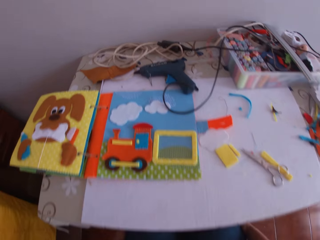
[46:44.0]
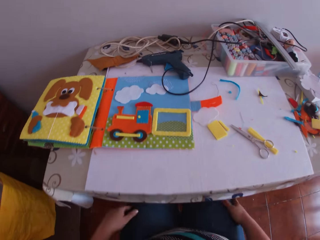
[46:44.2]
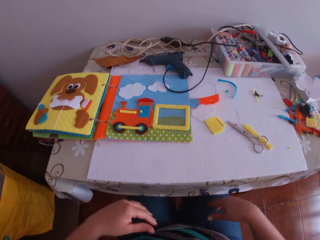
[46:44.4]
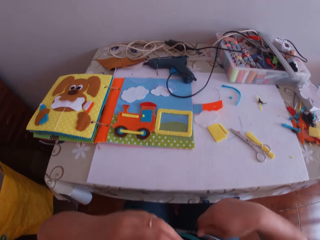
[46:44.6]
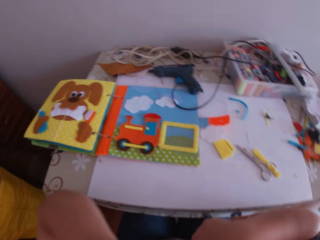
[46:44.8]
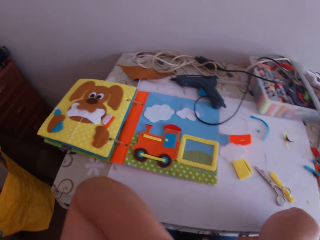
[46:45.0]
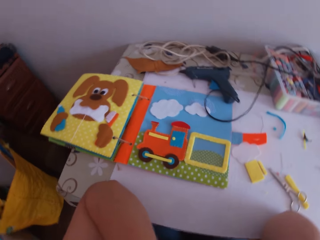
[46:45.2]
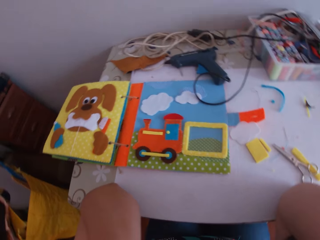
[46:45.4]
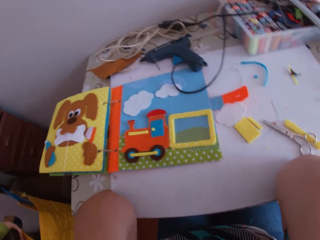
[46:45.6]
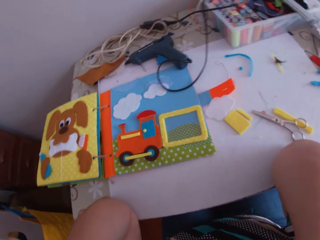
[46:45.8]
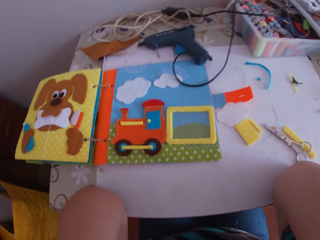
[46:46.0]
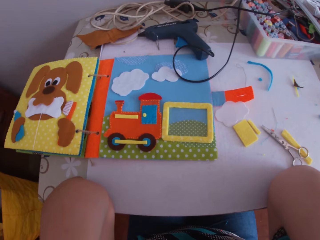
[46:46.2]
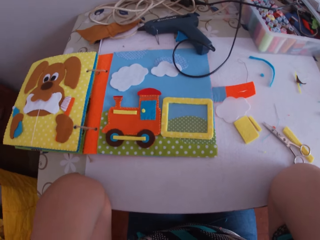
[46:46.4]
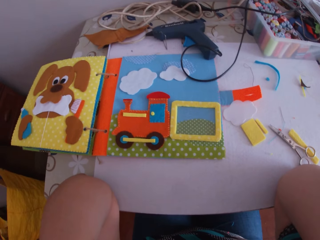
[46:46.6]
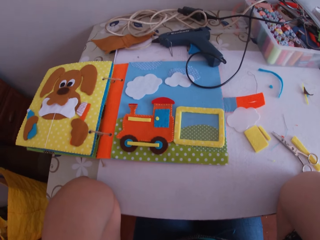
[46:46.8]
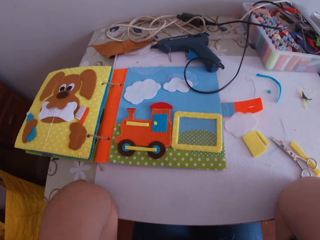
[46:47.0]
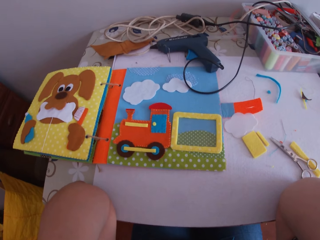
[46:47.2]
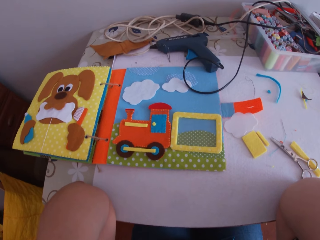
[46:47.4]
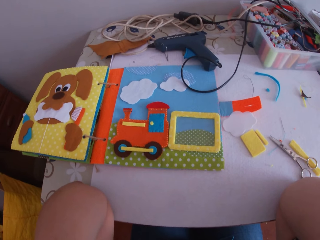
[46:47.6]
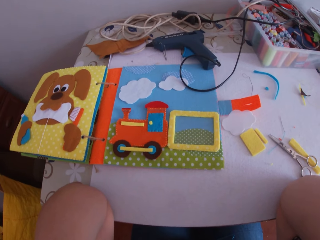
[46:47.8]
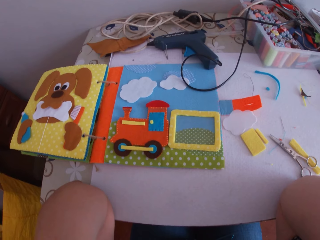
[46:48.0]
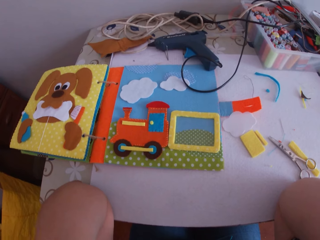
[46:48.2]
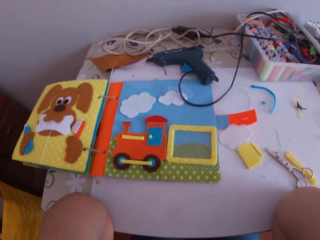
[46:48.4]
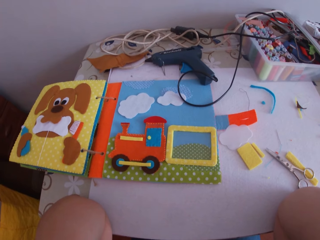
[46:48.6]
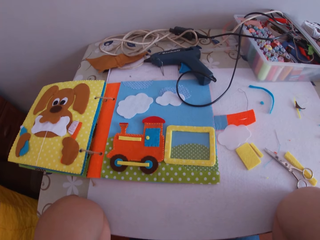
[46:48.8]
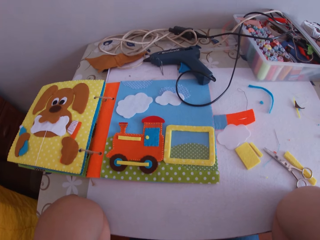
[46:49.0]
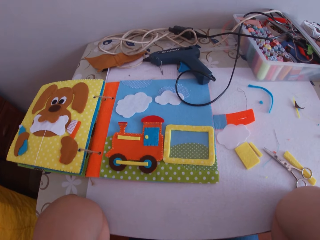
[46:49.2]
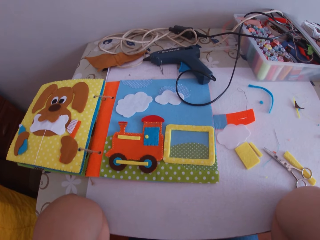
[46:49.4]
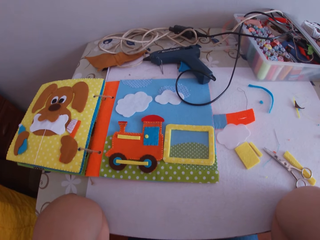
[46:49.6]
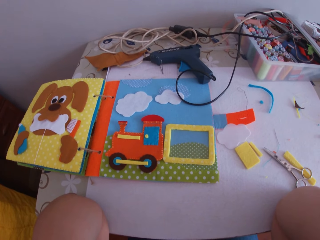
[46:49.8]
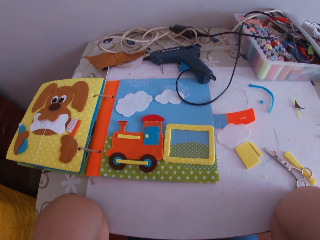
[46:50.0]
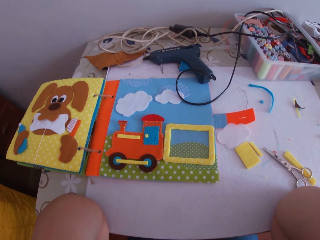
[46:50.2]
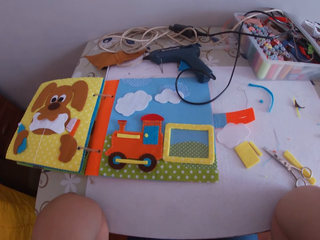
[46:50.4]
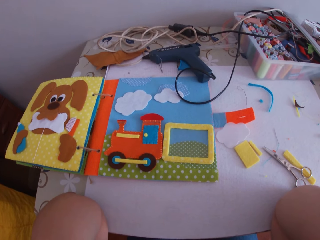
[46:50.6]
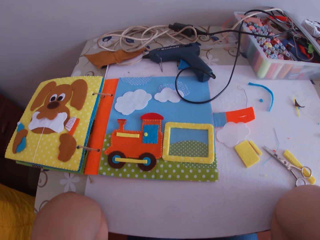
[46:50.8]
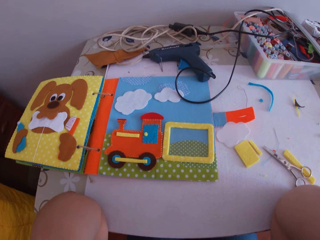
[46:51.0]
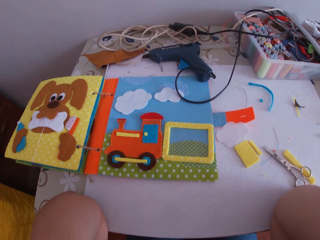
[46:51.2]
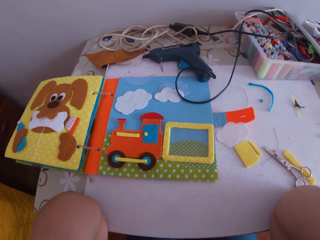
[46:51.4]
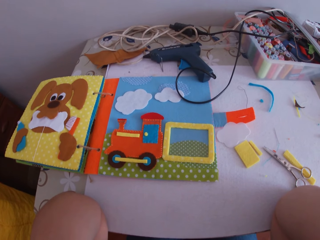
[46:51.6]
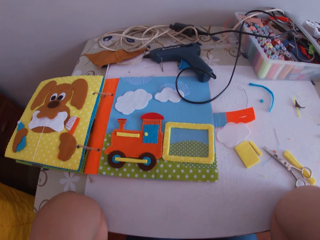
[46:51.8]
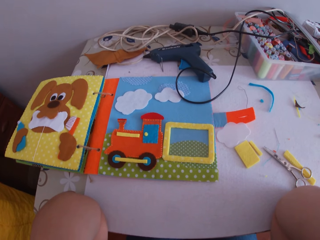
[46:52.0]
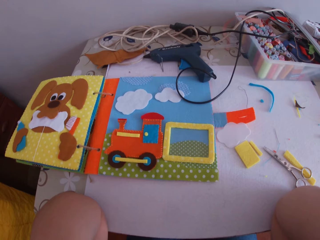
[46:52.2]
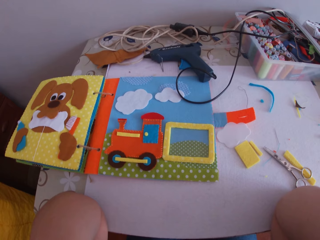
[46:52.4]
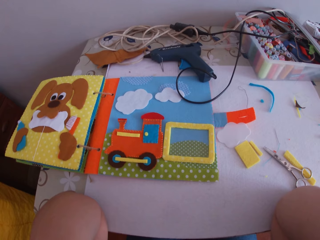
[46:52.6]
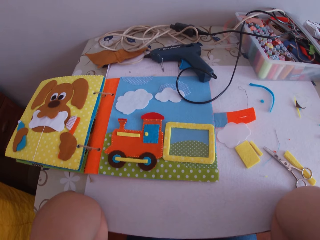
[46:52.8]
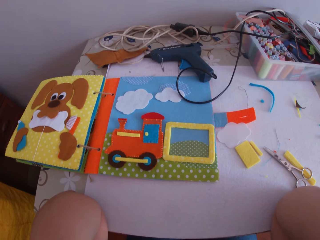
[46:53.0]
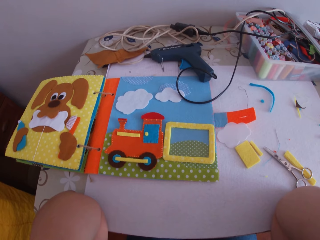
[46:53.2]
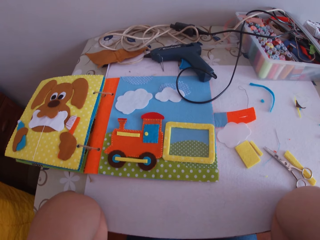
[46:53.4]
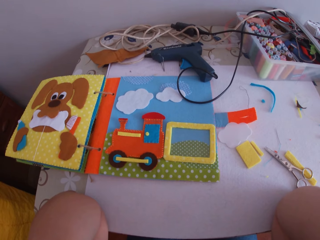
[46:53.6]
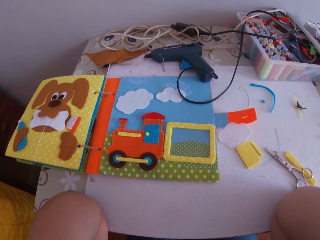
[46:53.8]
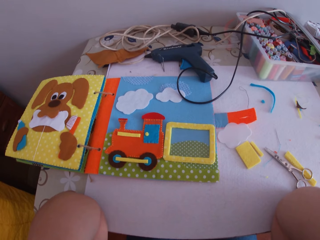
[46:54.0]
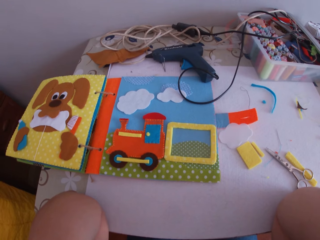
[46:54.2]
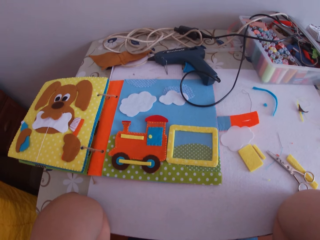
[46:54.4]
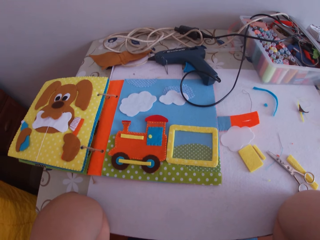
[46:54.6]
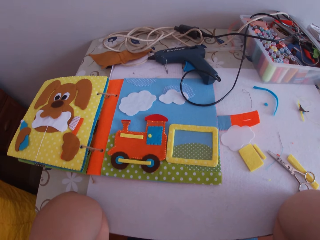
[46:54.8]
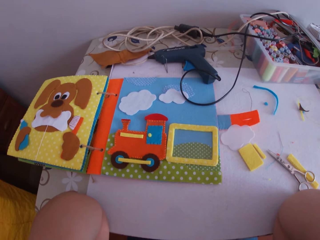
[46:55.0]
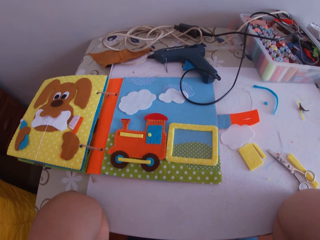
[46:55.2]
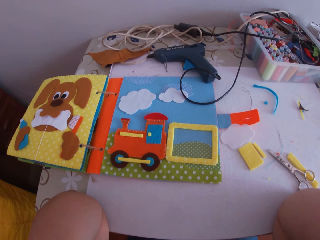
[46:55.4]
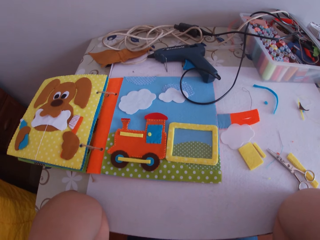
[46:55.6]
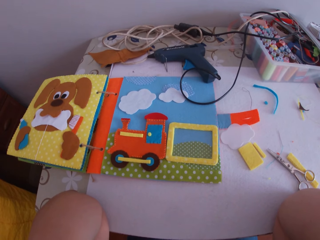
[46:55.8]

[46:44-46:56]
The camera wearer lifts hands to the table. He places his elbows on the table. He looks around.

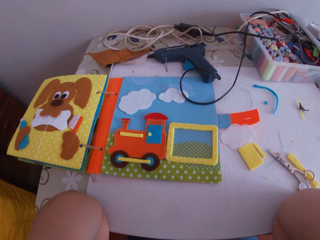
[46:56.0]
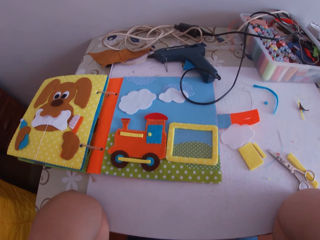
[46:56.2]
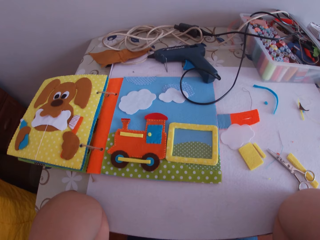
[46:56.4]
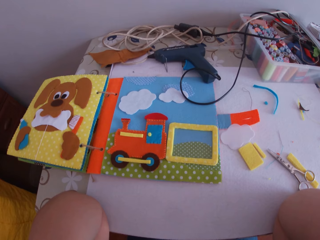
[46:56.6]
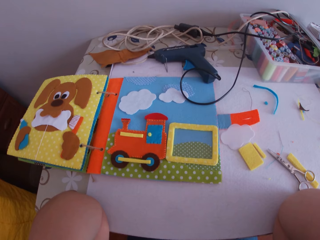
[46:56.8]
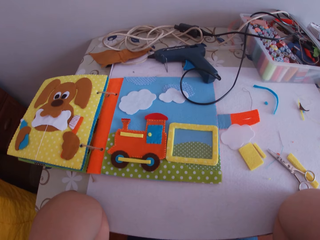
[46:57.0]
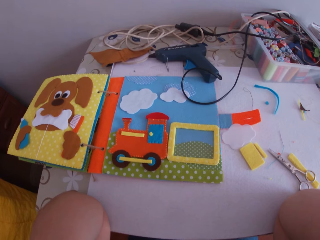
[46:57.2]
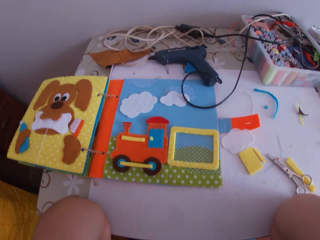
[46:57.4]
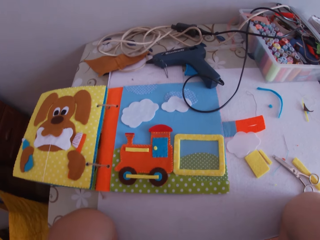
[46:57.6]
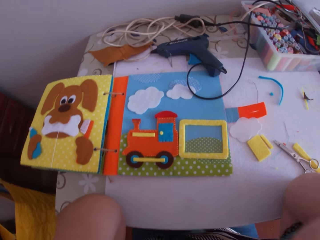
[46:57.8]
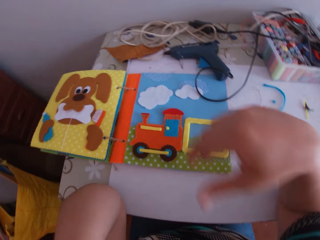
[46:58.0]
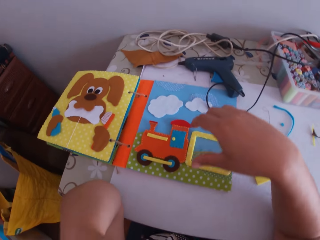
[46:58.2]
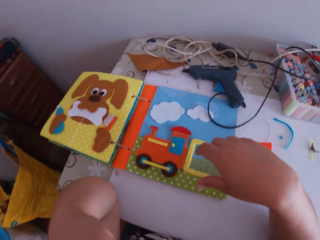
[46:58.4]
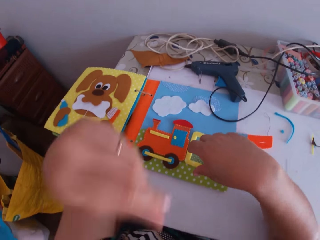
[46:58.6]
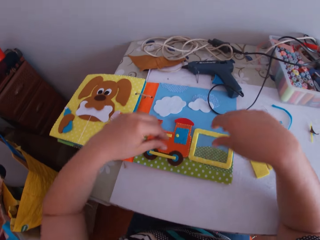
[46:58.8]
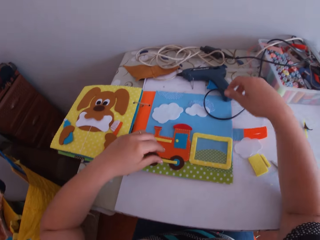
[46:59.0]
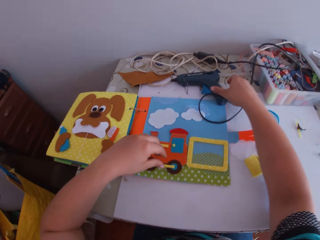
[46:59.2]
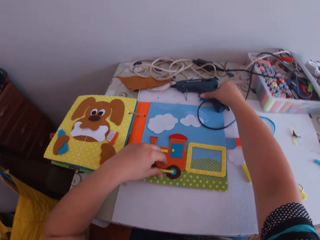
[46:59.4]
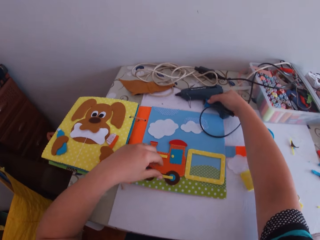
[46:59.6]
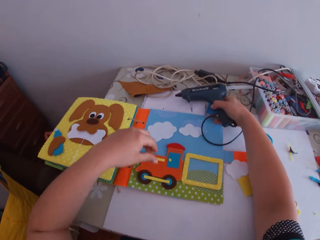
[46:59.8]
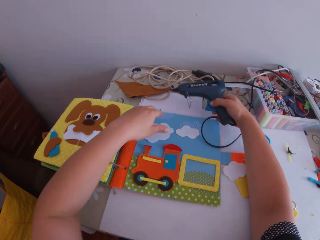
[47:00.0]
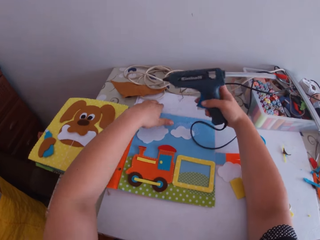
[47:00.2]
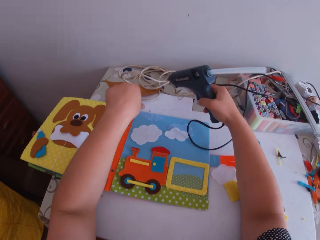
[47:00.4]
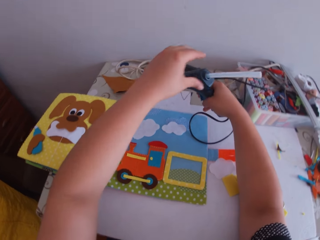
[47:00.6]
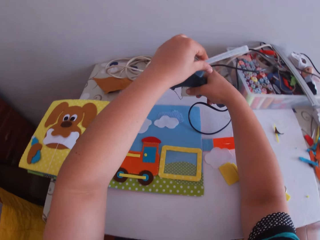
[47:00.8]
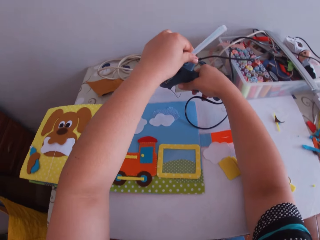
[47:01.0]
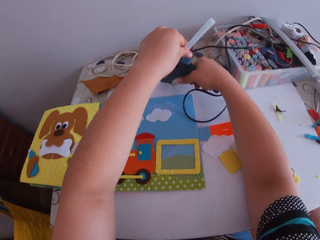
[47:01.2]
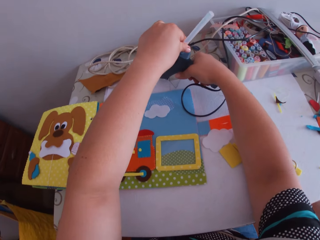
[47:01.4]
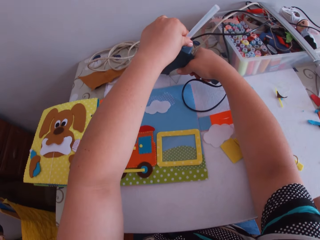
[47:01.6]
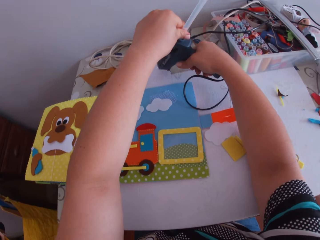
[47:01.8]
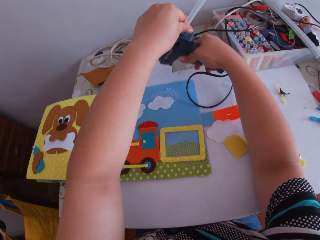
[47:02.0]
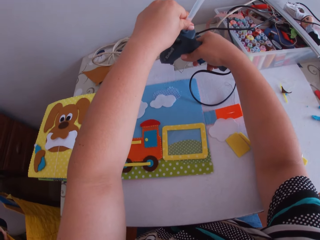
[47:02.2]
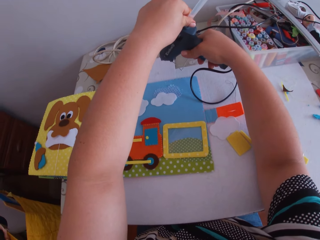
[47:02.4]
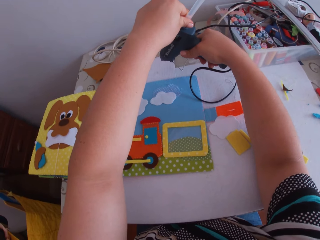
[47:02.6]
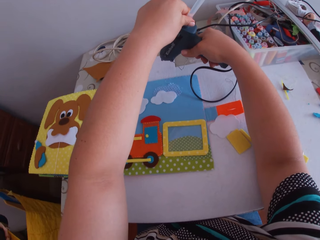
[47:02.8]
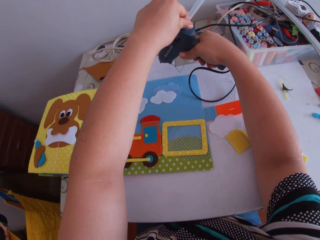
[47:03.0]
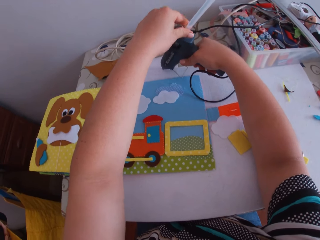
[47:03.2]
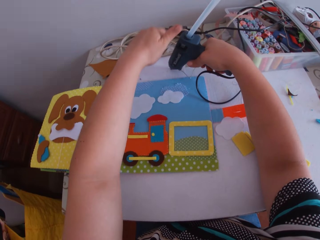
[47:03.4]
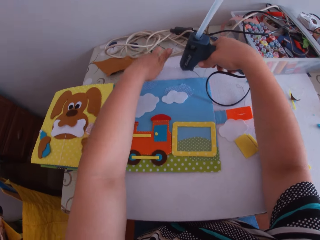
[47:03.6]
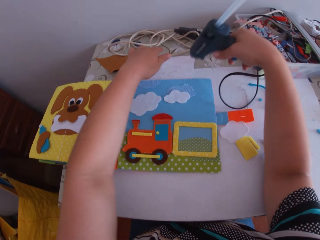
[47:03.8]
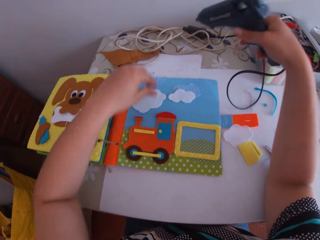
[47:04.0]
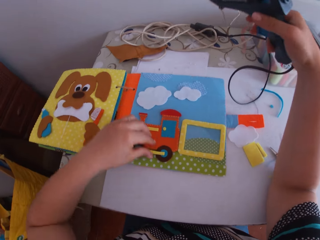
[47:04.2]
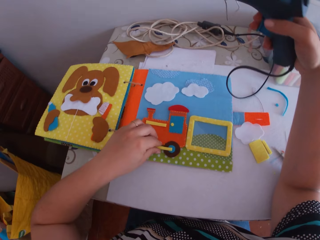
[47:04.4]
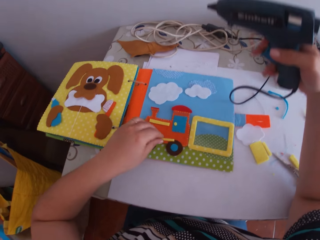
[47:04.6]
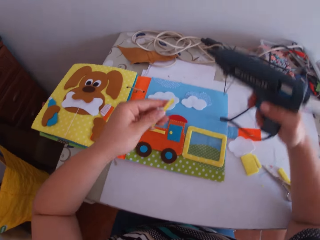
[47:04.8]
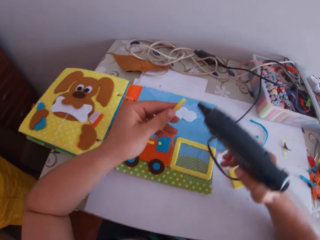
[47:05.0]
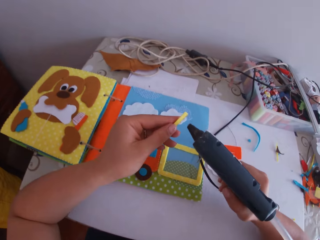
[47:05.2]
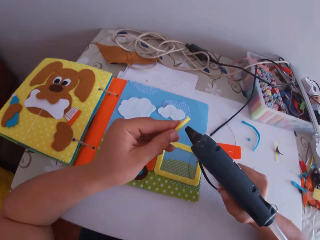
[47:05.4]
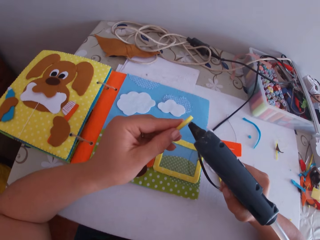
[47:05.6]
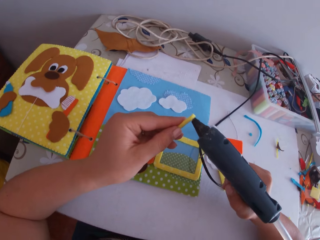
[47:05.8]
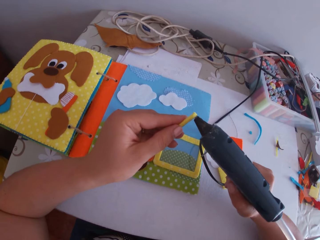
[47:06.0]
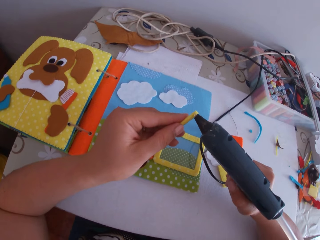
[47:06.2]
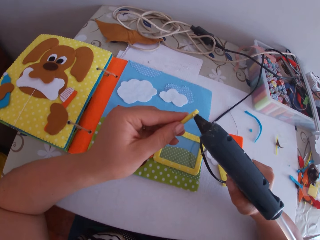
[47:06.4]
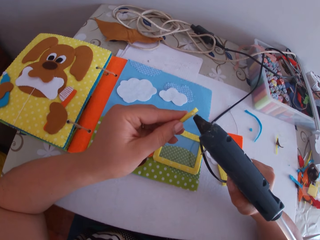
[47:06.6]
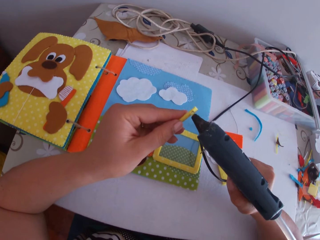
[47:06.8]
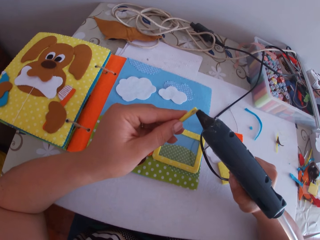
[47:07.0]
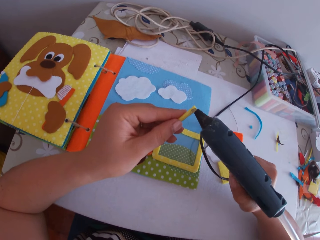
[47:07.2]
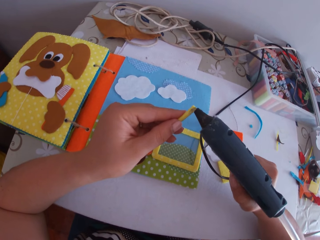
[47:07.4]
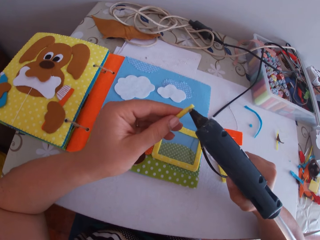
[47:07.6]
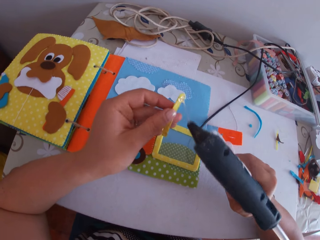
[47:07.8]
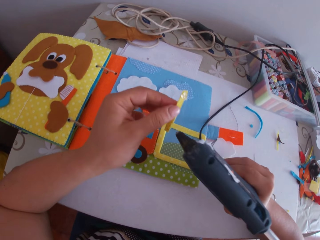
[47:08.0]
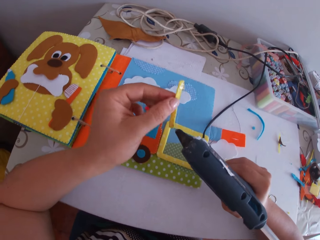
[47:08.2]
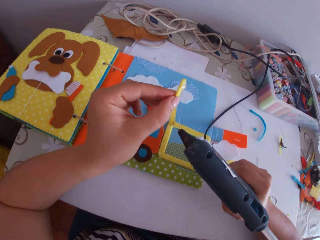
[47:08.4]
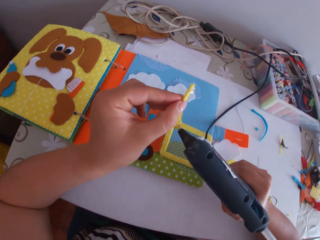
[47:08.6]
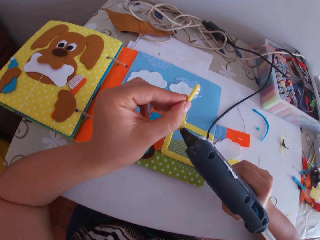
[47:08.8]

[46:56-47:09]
The camera wearer moves hands towards the table. He picks up a glue gun from the table with his right hand. He holds the book. He holds the glue gun stick. He adjusts the glue gun with his left hand. He holds the glue gun on the table. He tests the glue gun on the table with both hands. He does so again. He moves the glue gun on the table. He picks up the yellow fabric from the crafted fabric with his left hand. He puts glue on the yellow fabric with the glue gun in his right hand.
